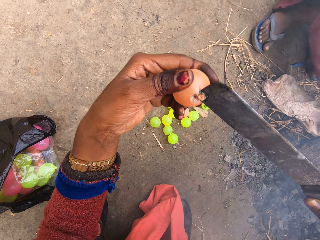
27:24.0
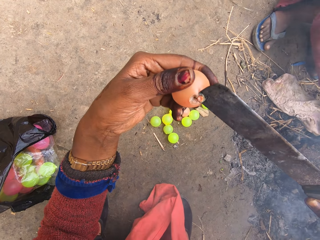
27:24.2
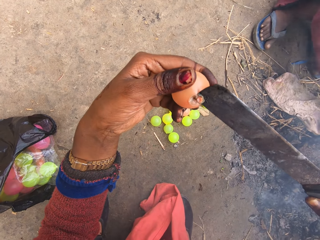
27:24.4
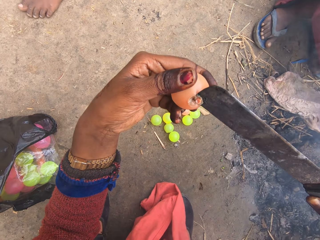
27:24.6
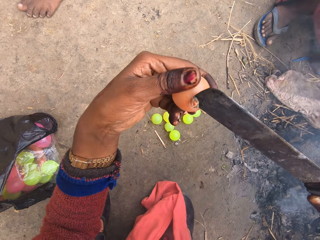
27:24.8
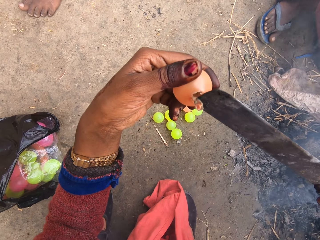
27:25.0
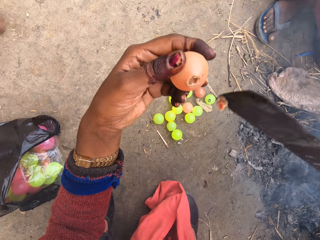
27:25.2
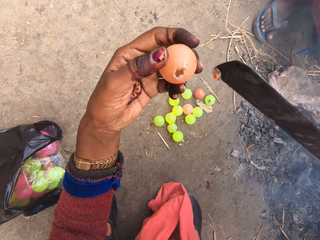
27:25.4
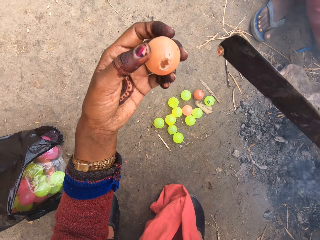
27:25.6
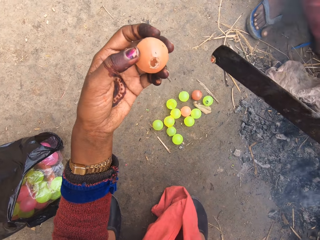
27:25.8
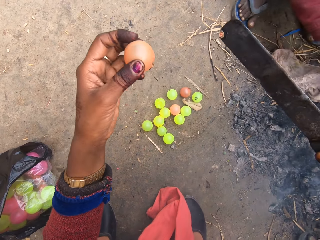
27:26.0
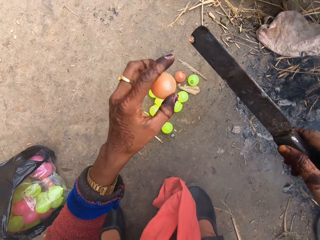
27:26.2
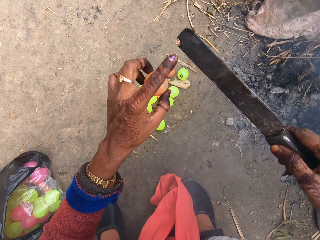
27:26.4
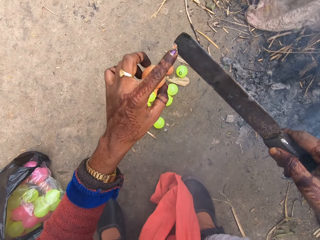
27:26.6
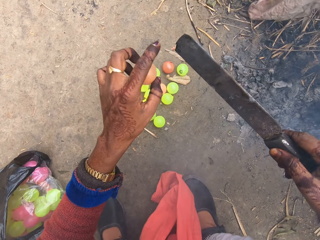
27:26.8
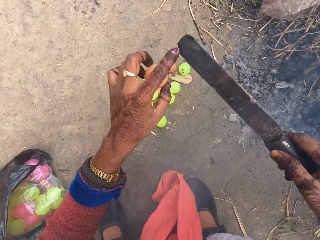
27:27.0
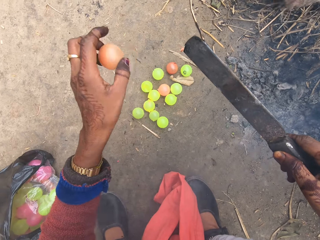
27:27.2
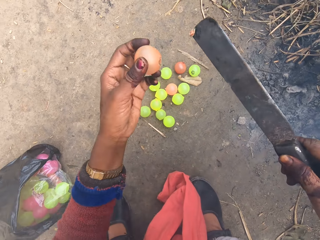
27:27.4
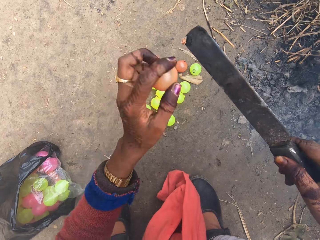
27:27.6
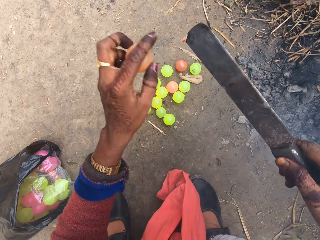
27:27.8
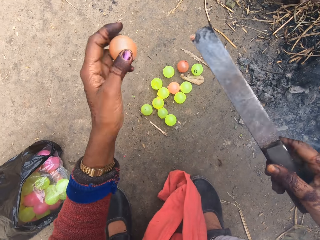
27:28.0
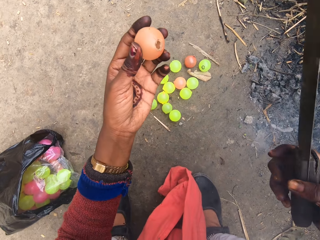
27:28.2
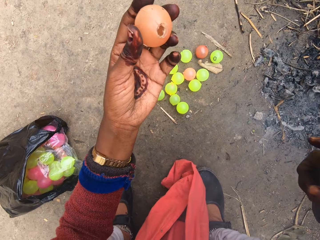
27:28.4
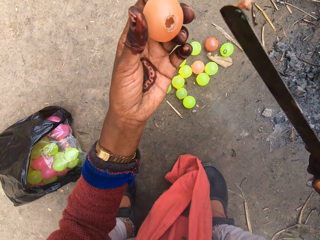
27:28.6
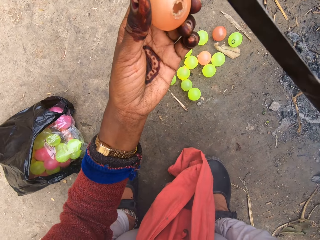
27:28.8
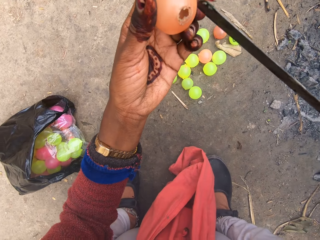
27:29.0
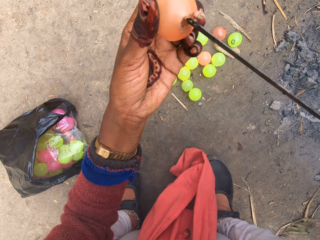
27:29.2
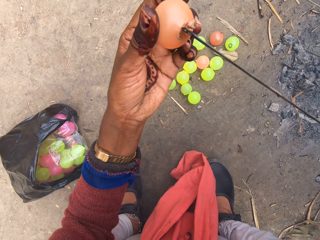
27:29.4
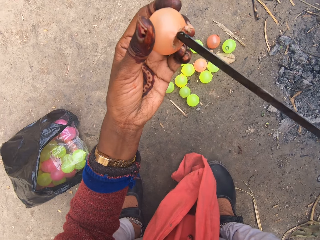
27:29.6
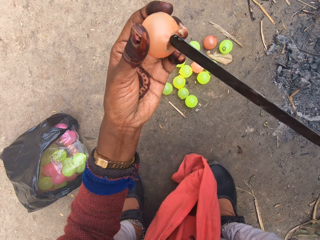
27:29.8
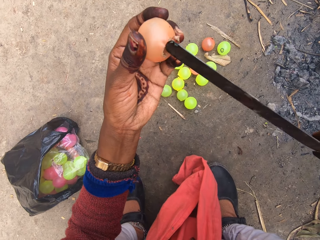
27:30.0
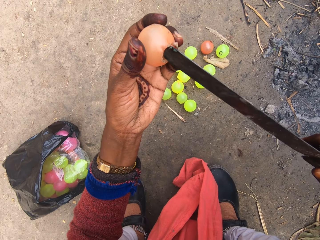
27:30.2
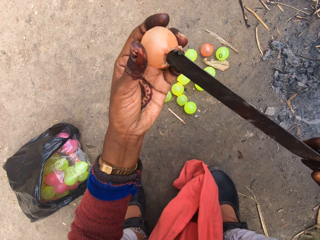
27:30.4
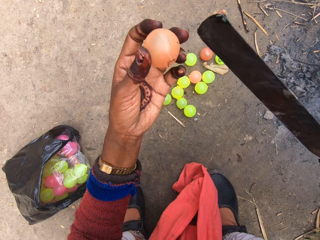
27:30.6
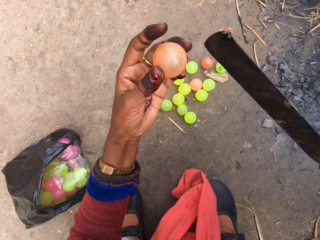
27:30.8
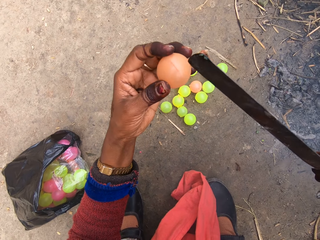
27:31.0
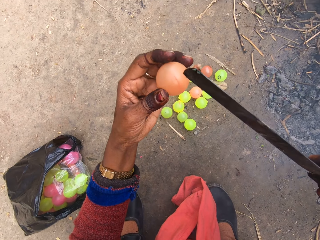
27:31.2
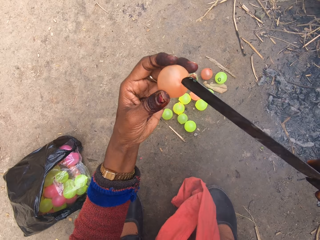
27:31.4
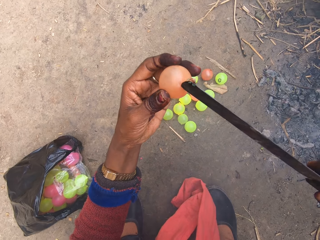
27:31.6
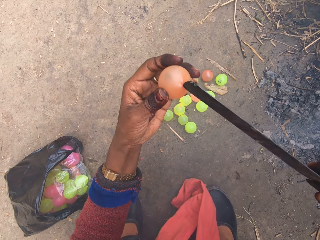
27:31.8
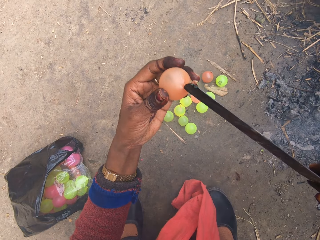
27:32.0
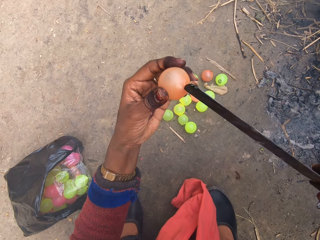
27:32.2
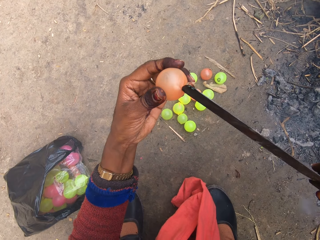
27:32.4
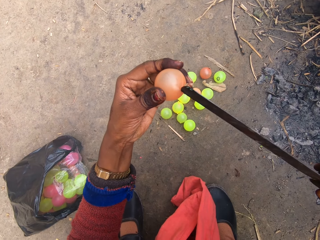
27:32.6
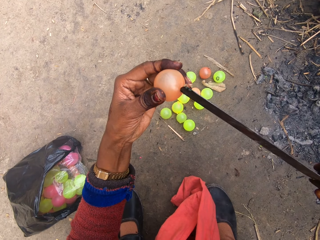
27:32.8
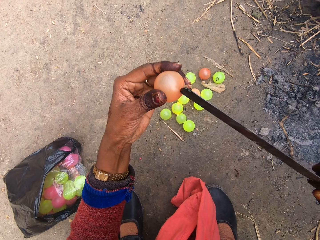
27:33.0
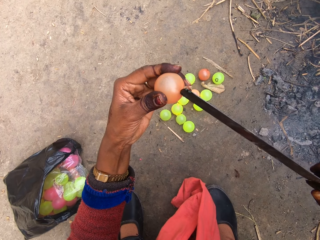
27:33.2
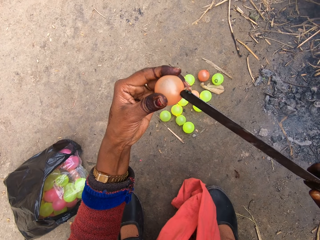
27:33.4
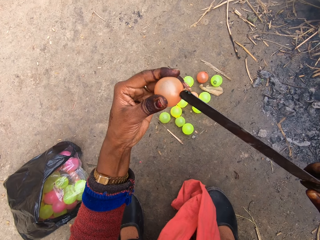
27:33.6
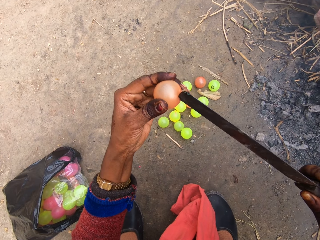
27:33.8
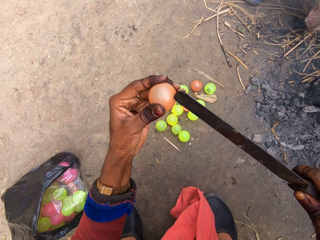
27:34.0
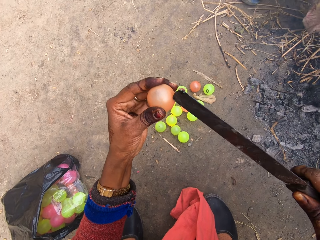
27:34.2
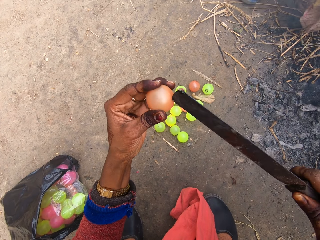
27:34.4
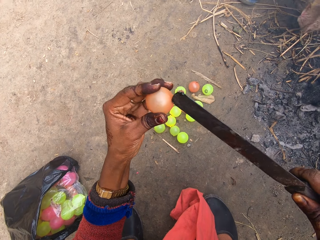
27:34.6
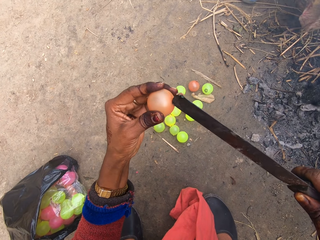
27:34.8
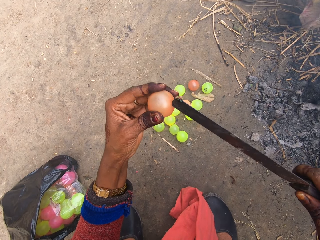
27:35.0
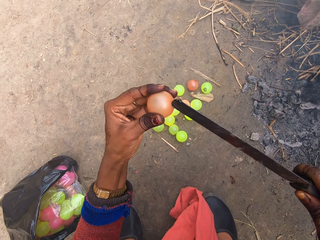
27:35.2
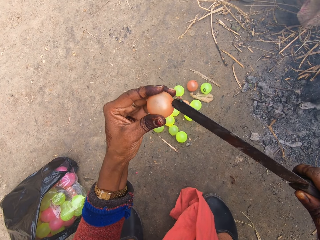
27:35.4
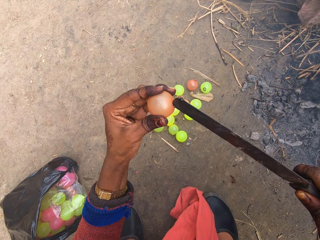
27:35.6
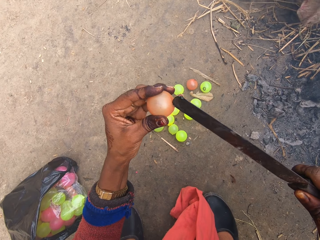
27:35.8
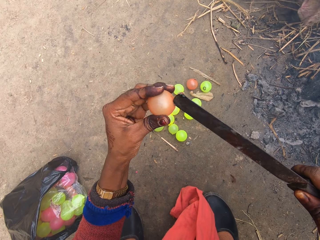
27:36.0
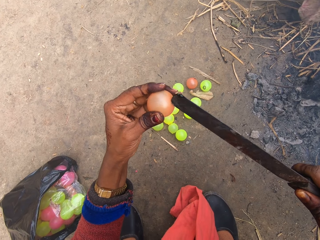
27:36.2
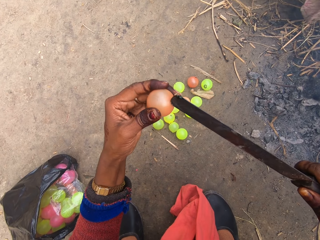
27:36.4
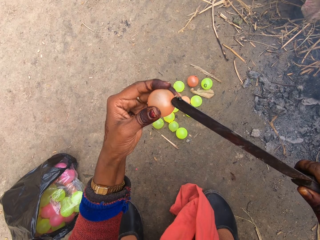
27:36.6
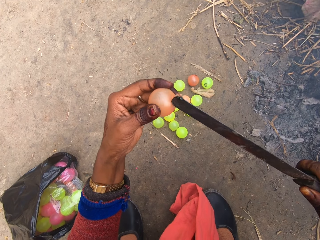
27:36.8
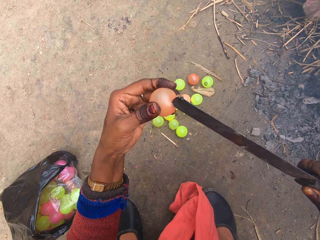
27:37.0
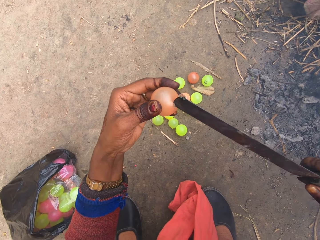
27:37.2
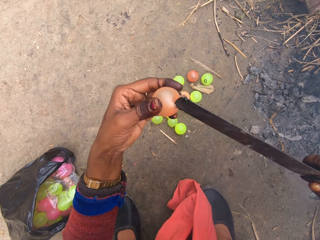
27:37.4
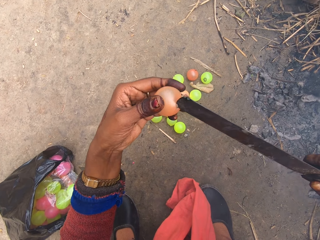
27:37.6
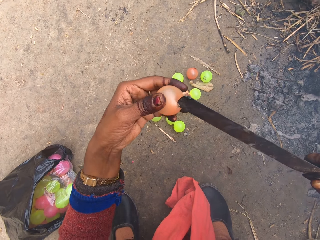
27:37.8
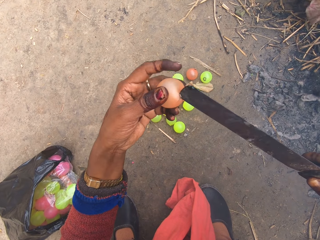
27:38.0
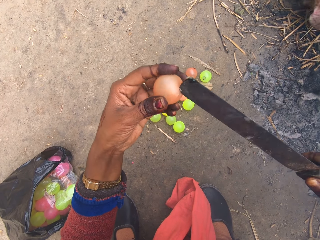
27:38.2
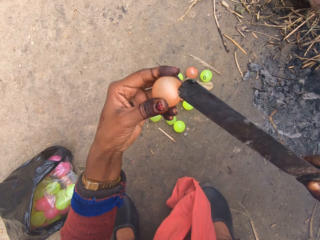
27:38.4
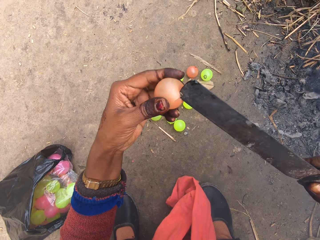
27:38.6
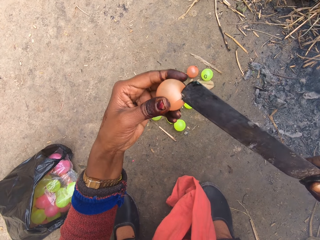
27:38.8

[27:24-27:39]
The boy walks around. The girl walks past the camera wearer. The camera wearer looks at the small ball. They try removing part of the ball from the knife or machete. They look at the small ball. They touch the ball with the knife. They burn the small plastic ball with the machete. They hold the machete on the small plastic ball. They burn the small plastic ball with the machete. They talk. Another boy squats. The camera wearer turns the small plastic ball. They cut another part of the ball with the knife. They burn the small plastic ball with the machete.

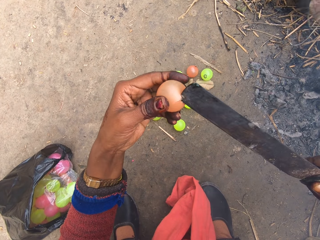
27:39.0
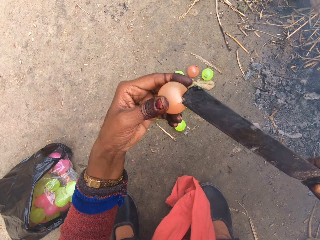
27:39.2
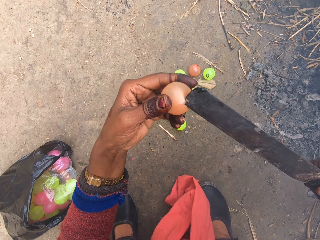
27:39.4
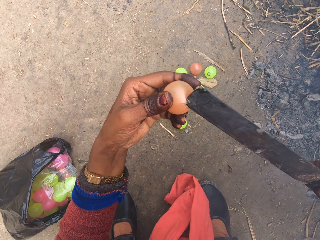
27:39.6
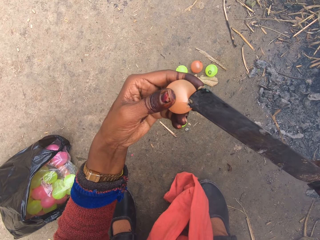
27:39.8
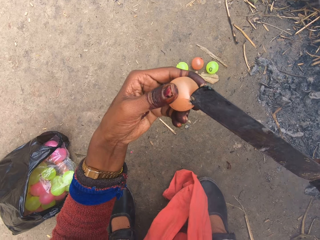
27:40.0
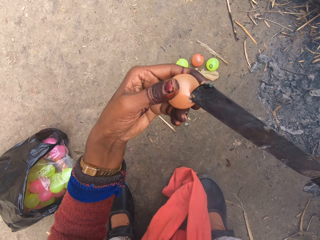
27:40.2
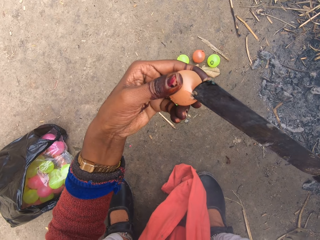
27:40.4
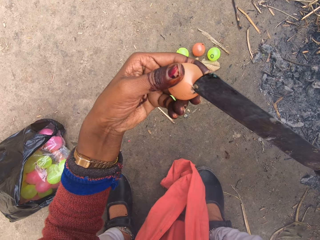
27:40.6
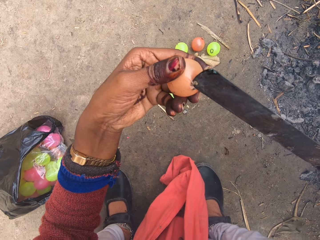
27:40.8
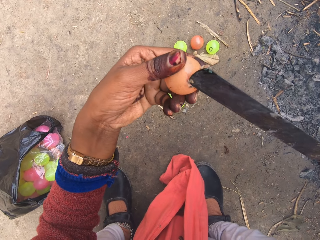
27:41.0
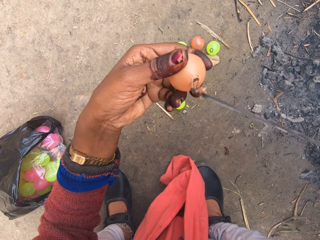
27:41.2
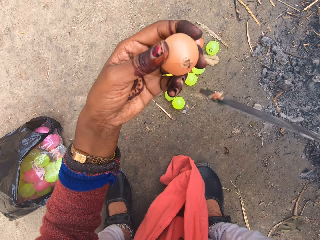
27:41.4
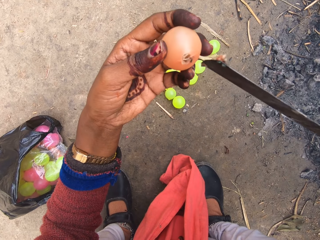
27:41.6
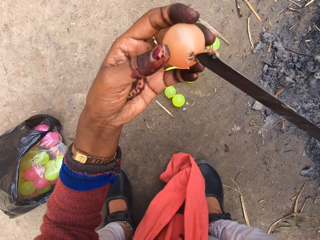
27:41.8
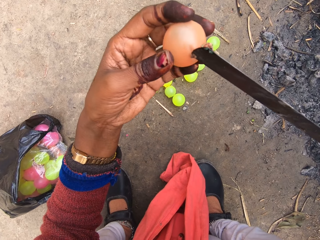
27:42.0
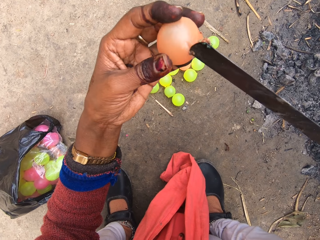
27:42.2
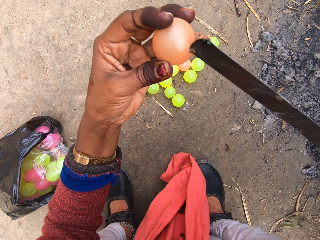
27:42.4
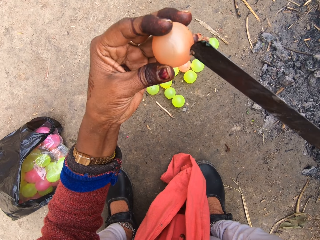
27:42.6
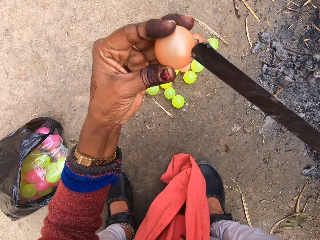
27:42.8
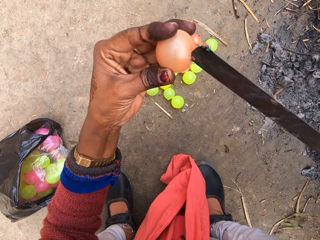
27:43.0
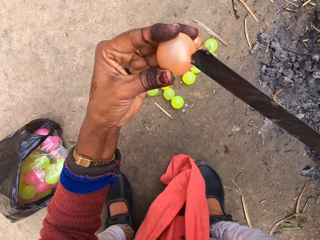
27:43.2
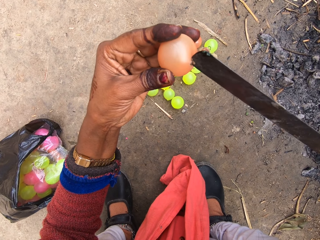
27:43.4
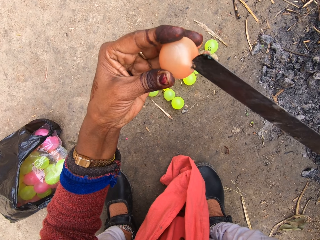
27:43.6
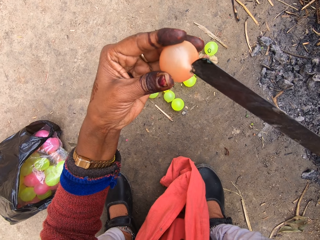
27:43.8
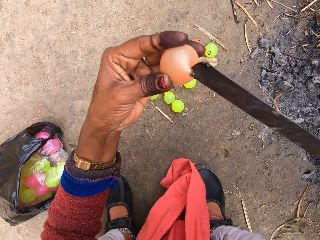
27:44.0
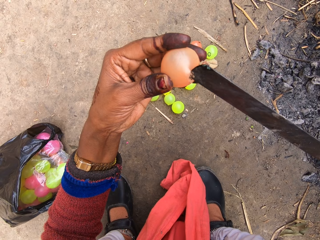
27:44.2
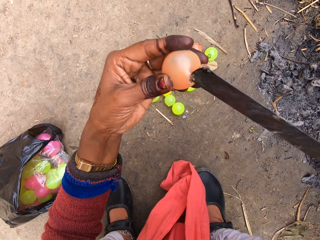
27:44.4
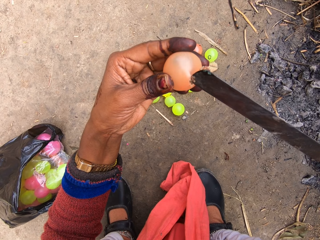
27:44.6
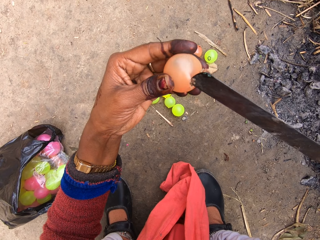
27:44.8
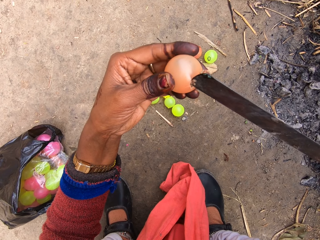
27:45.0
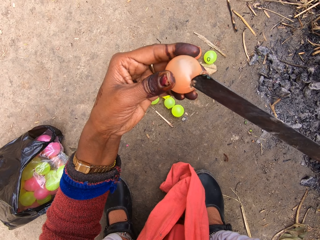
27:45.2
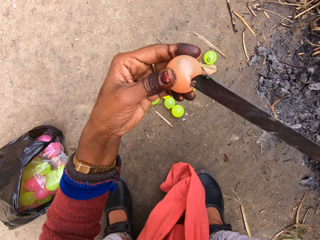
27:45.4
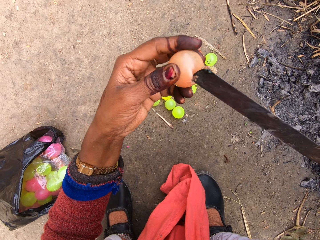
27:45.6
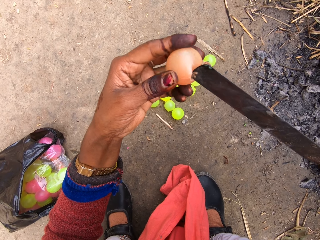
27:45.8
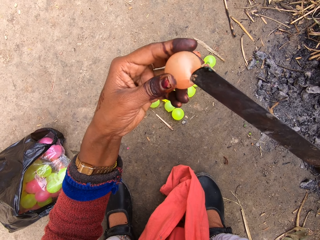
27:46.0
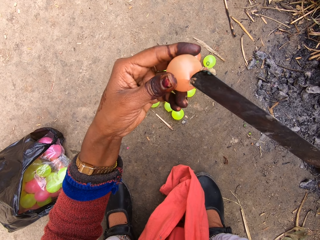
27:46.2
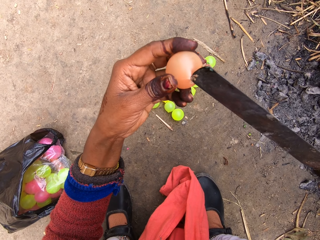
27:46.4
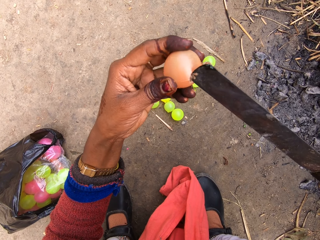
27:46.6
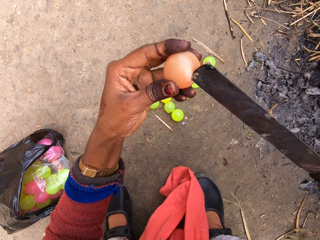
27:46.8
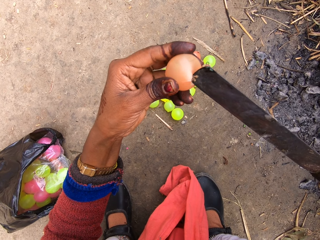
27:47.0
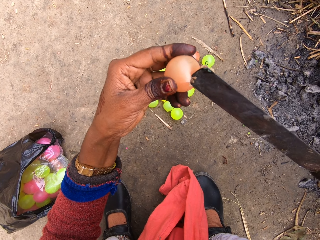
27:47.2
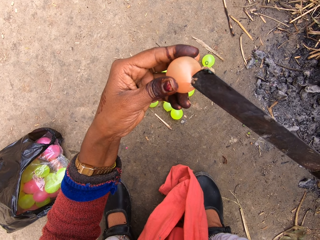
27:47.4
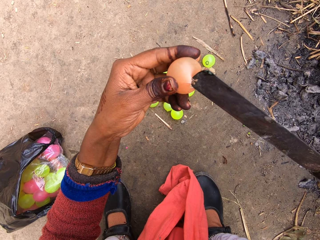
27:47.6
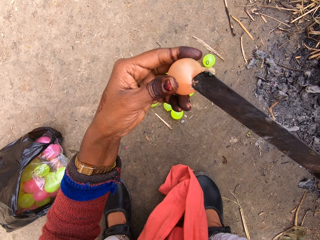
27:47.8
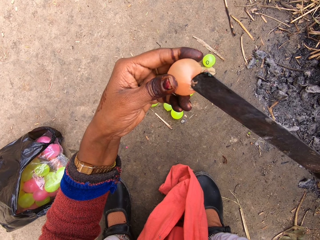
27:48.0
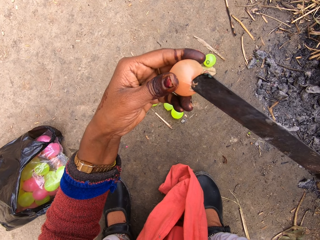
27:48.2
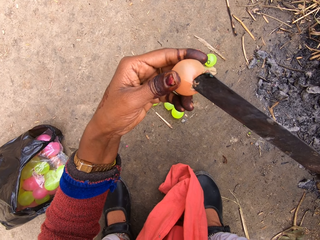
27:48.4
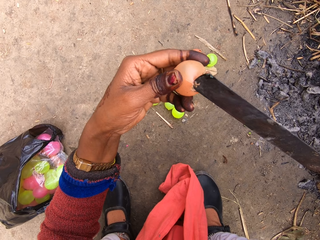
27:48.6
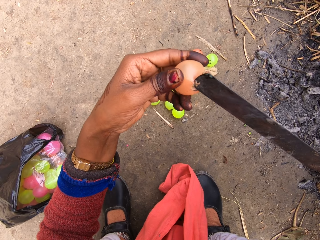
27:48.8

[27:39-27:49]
The camera wearer looks at the small ball. They burn the small plastic ball with the machete.
